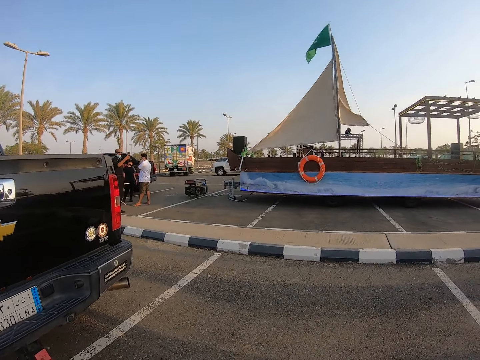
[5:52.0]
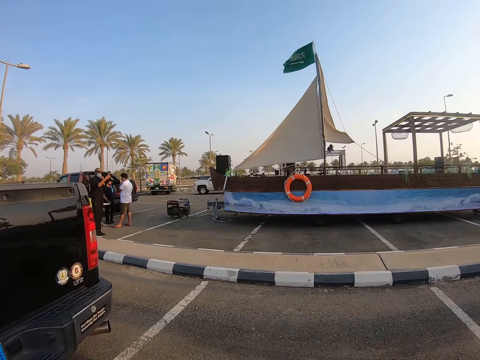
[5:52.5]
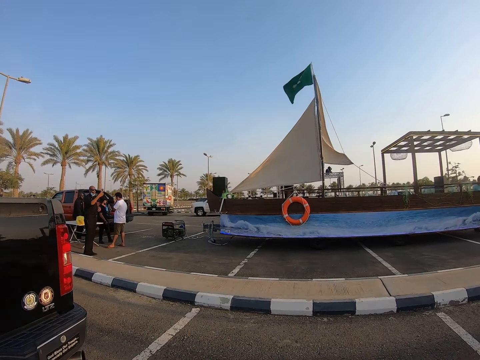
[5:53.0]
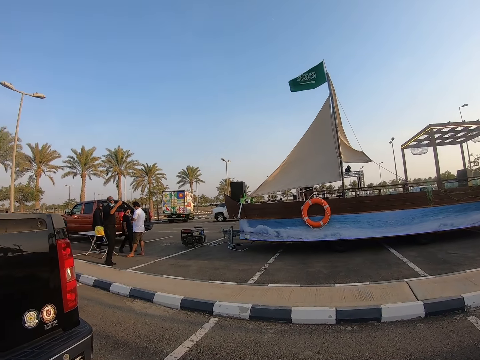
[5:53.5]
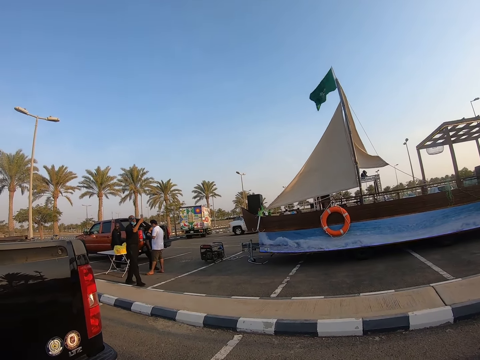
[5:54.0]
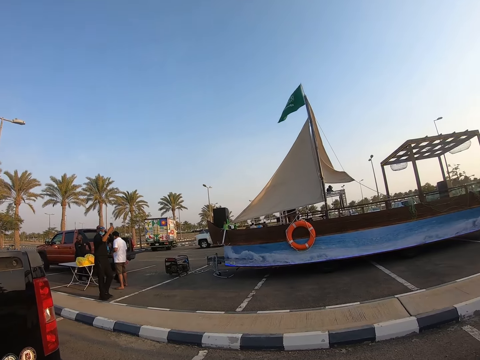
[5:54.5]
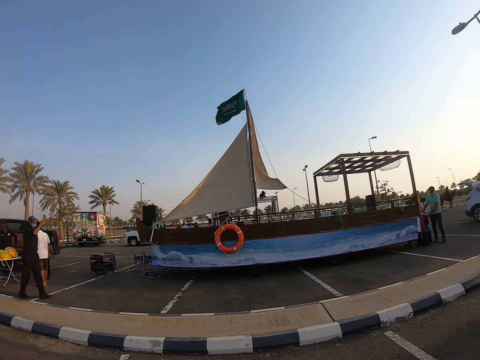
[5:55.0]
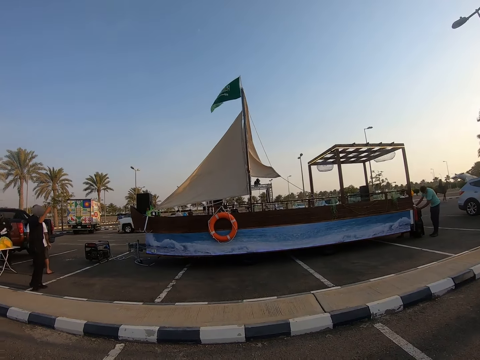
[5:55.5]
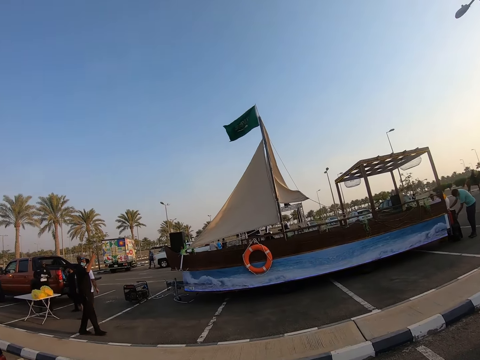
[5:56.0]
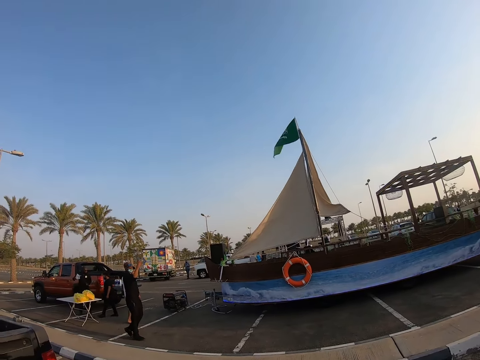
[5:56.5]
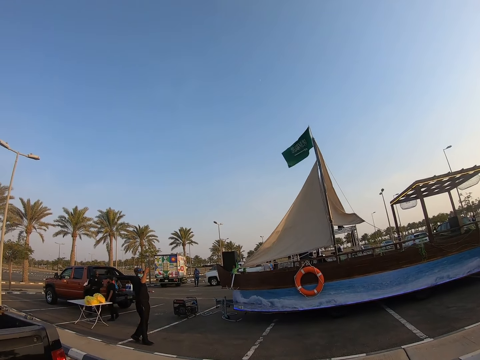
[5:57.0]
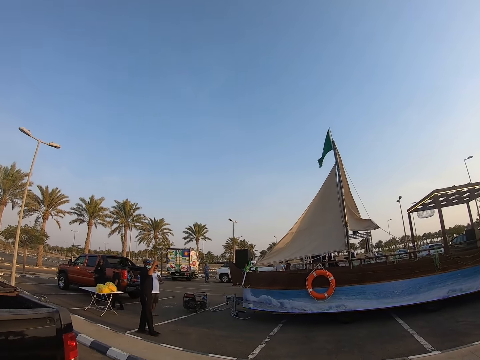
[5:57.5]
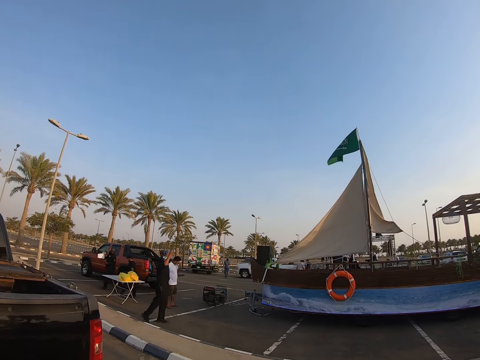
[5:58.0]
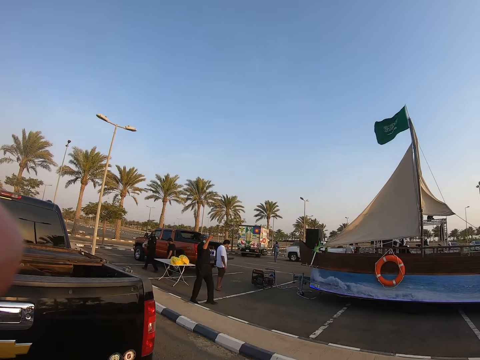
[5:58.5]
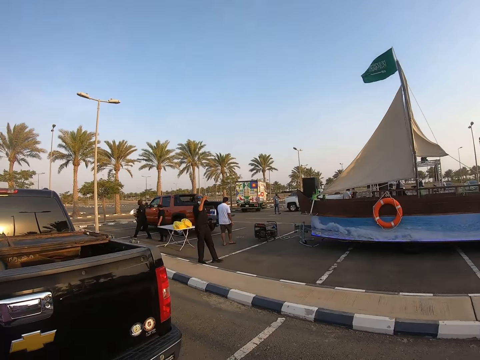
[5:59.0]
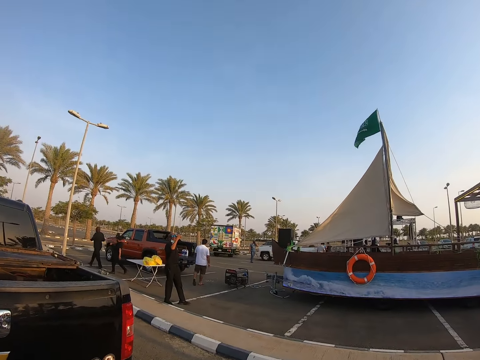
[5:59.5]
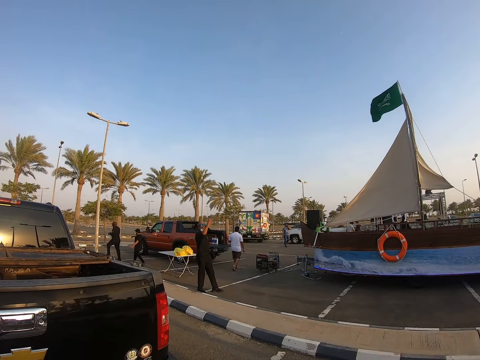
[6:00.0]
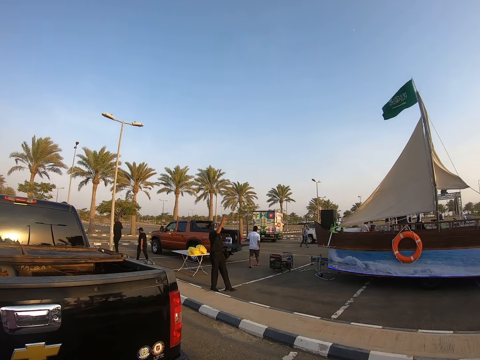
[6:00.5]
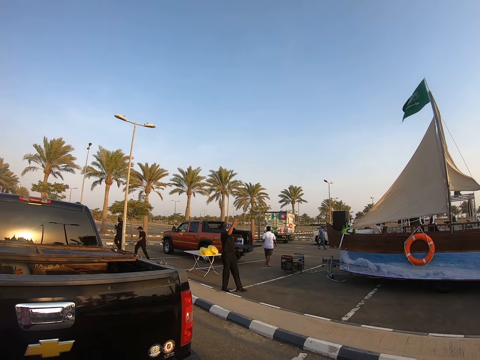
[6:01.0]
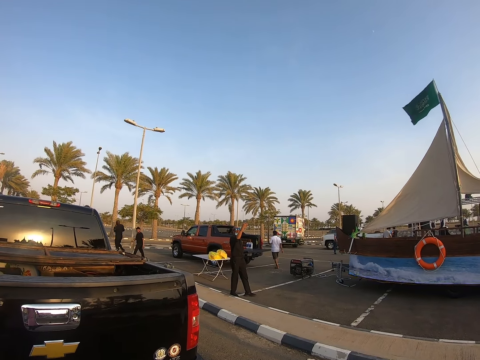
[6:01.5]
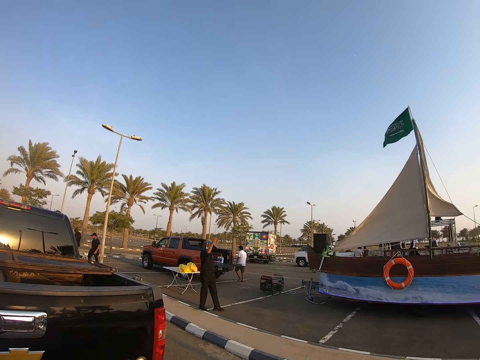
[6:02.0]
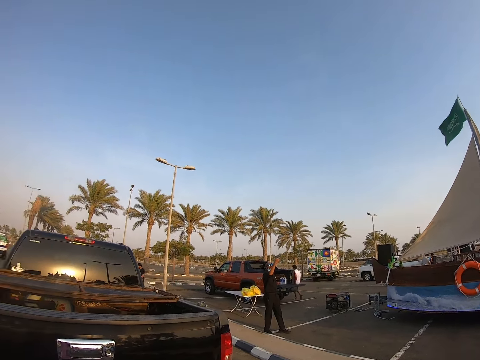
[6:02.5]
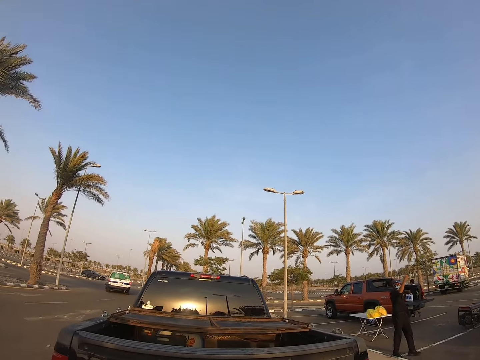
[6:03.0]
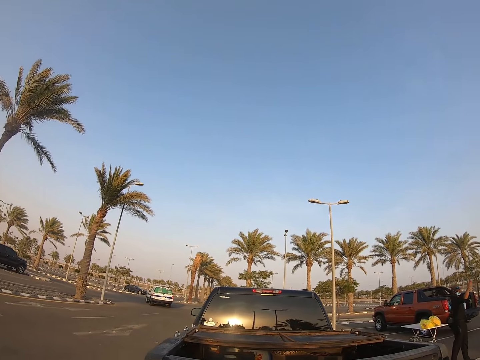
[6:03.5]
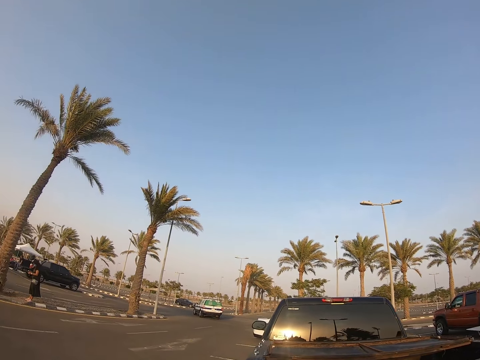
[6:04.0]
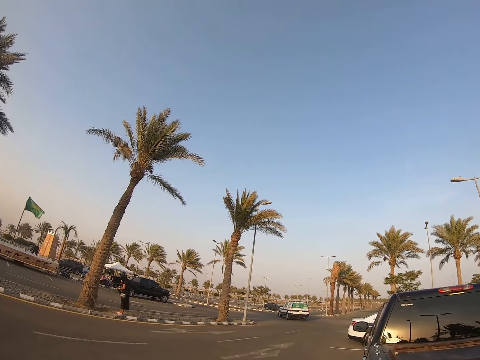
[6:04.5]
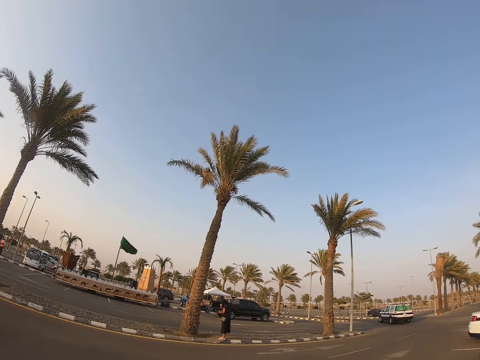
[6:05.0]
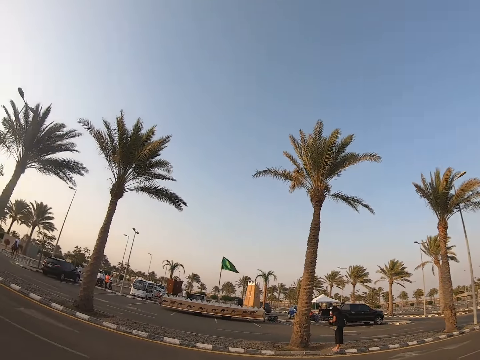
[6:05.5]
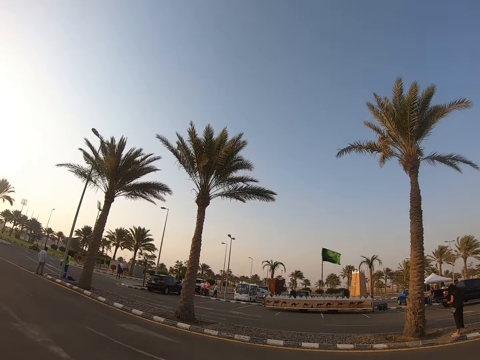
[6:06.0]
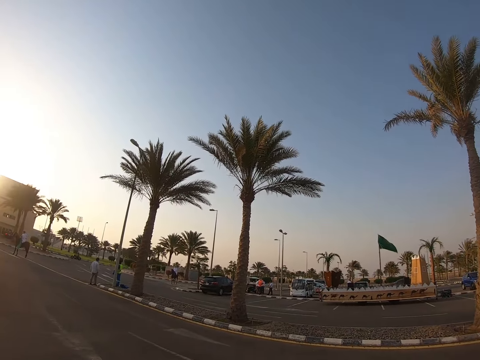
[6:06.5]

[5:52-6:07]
A man records a park with a phone. The camera wearer looks around the park.

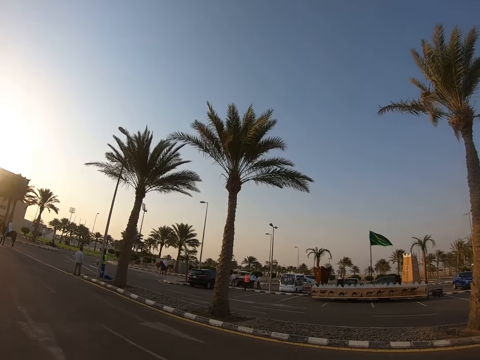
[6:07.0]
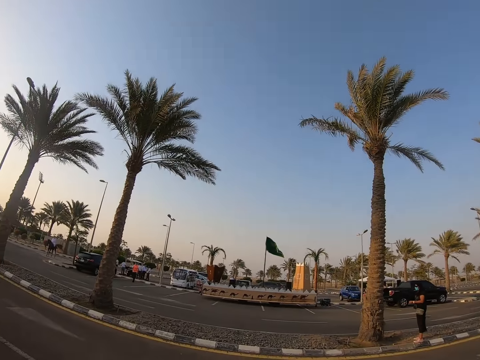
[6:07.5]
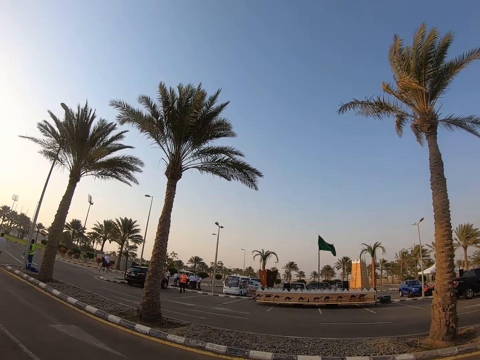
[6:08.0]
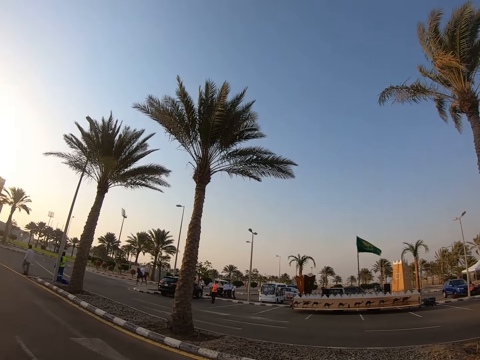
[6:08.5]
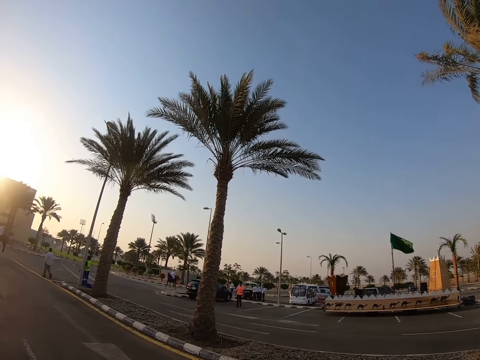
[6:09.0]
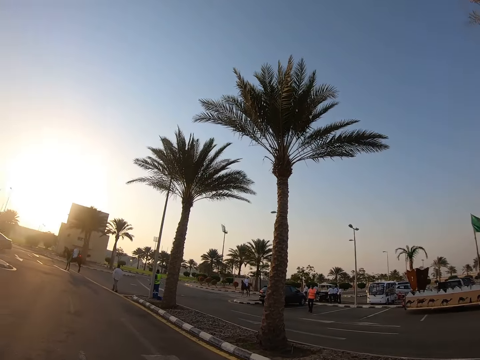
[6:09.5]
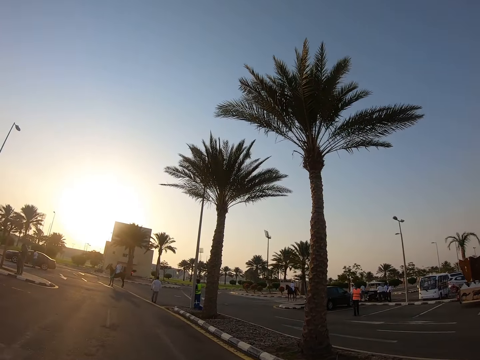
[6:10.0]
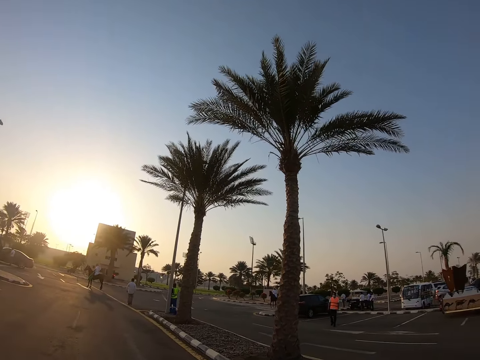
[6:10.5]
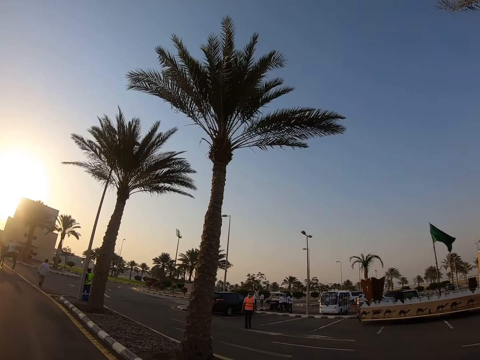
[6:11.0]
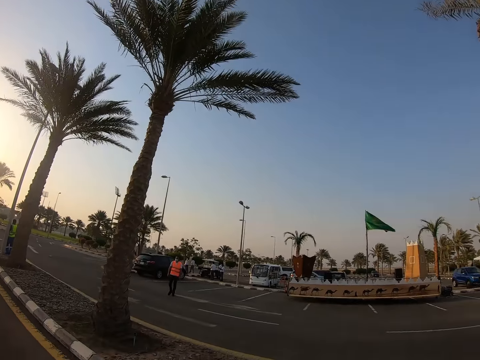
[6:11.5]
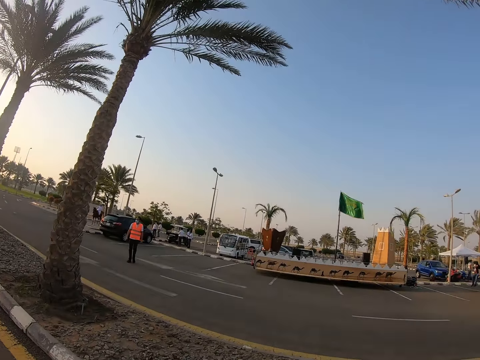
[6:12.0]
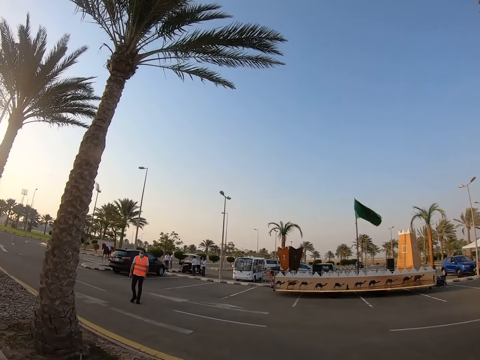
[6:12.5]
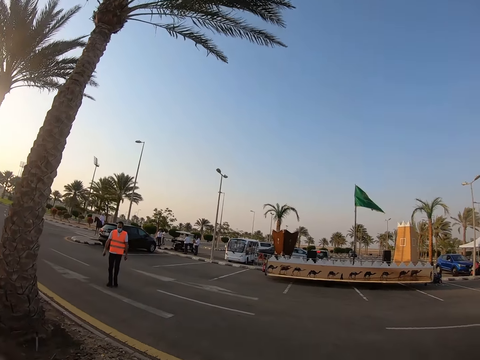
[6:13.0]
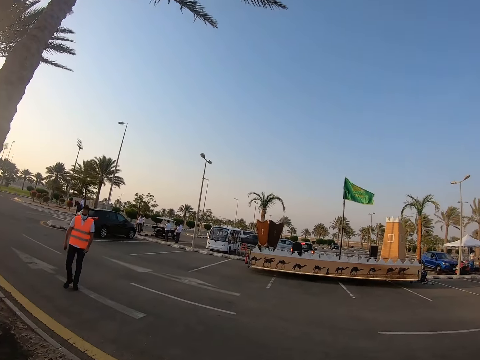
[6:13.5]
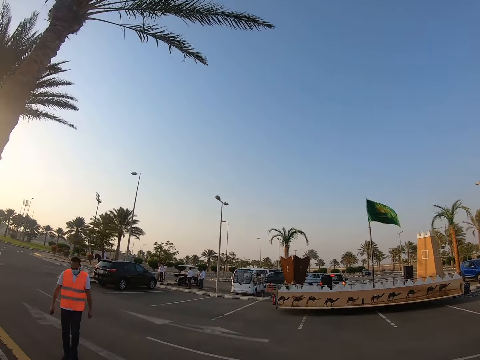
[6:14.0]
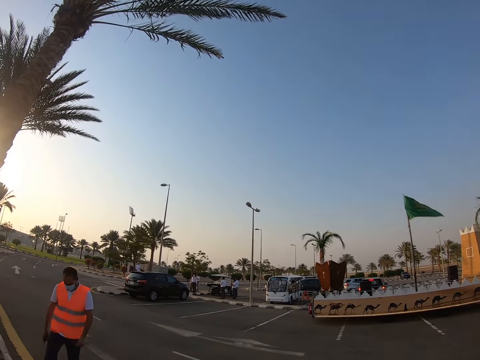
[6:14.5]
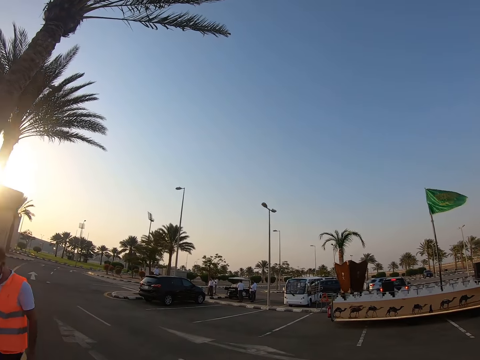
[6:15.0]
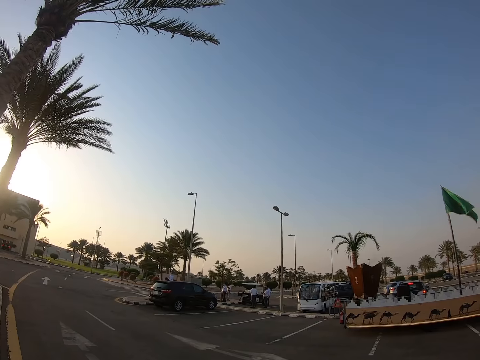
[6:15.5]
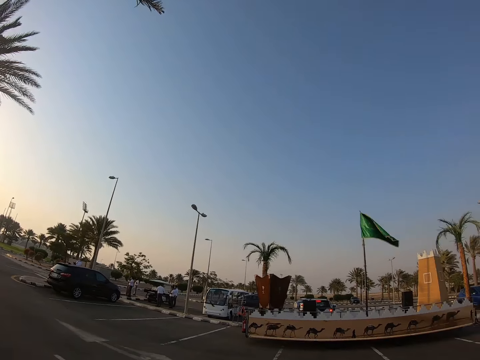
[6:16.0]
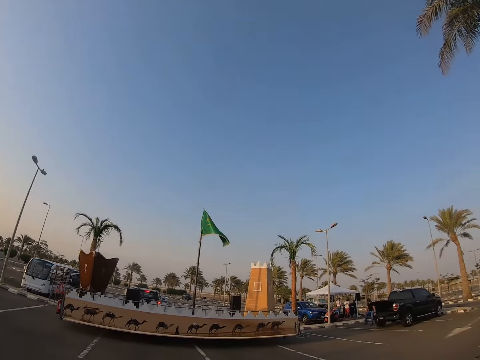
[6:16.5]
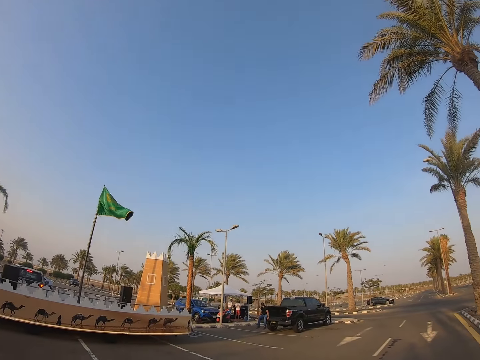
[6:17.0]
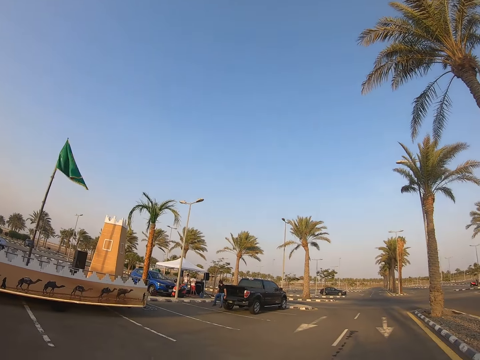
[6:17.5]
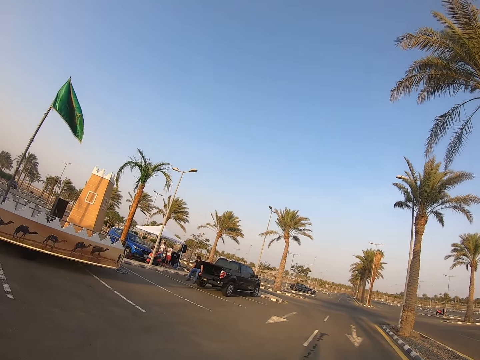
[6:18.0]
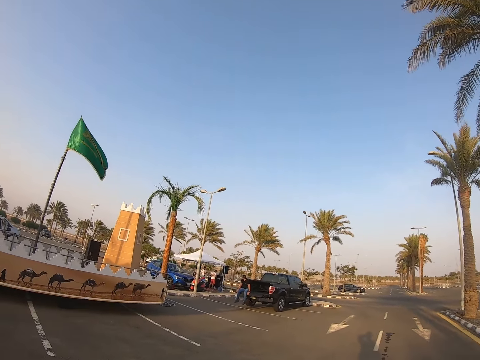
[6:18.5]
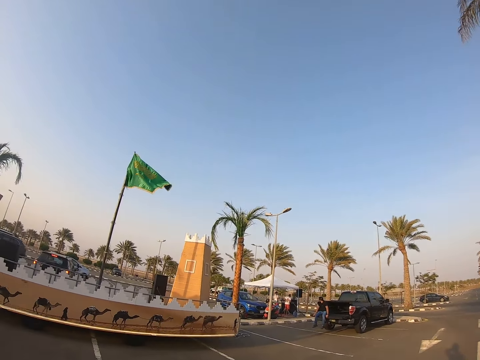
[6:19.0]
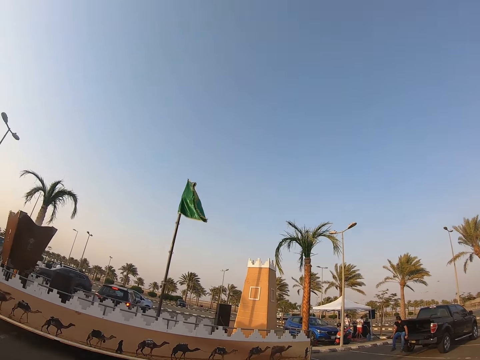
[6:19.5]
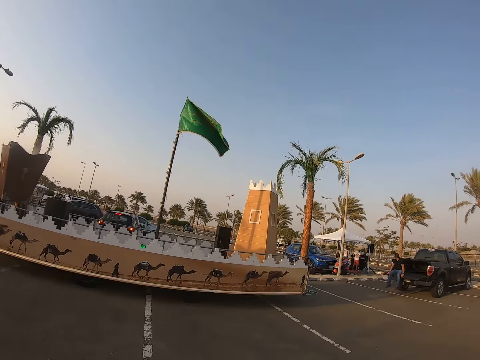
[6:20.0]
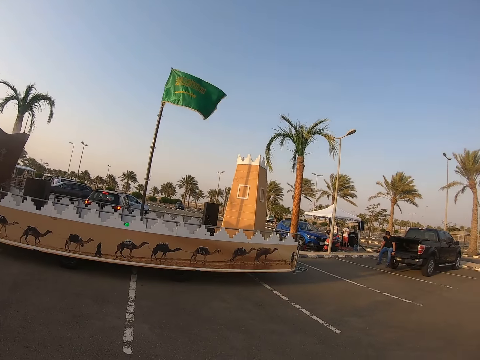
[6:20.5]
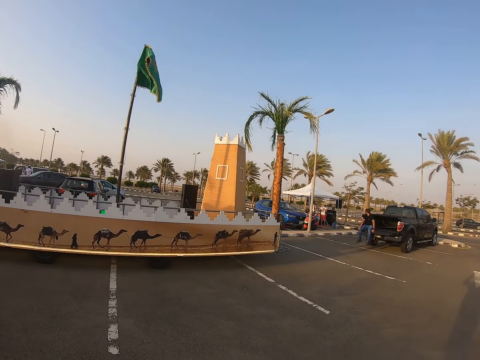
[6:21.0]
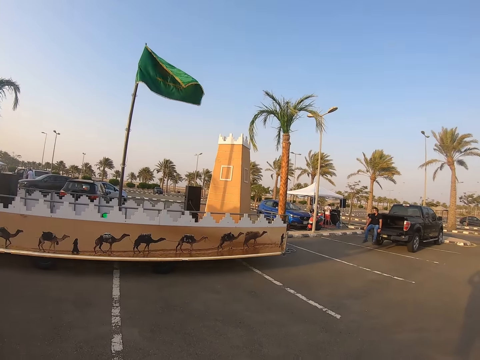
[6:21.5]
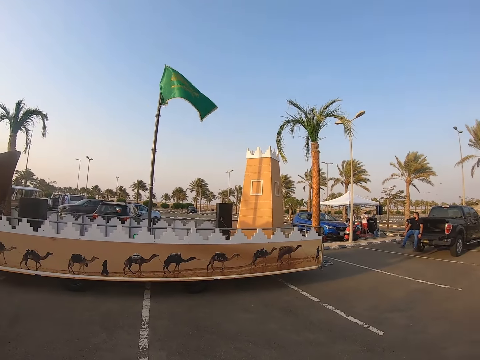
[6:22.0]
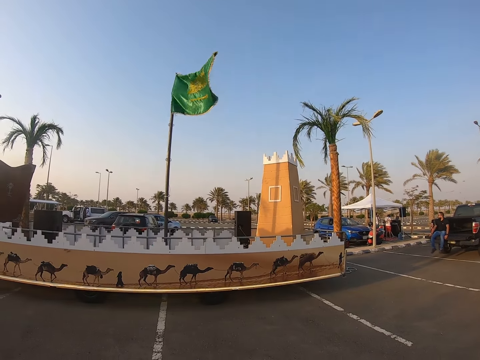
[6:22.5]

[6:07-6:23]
A man walks across the road. The man walks past the camera wearer. The camera wearer looks around the park.
